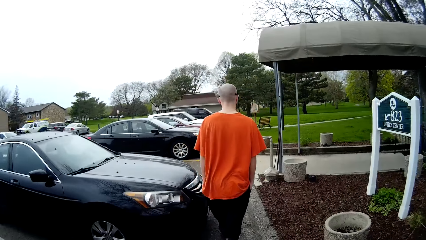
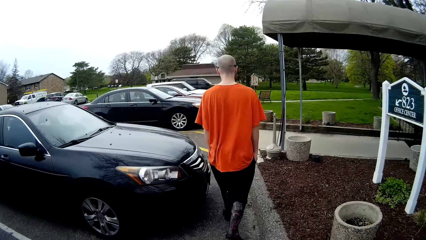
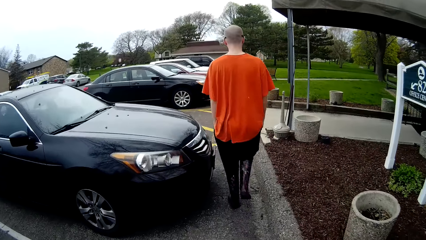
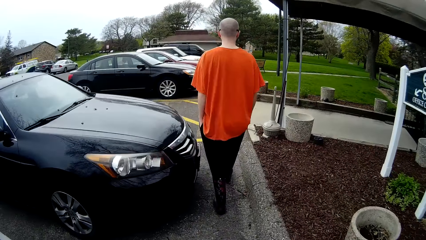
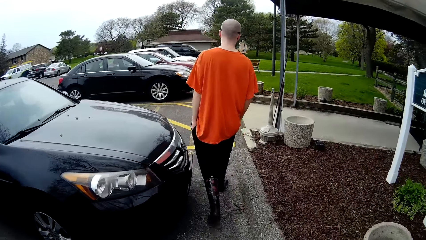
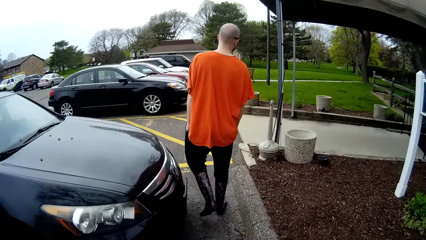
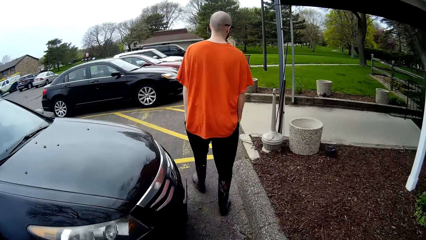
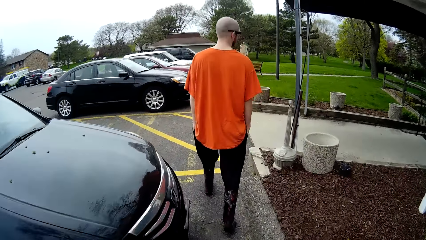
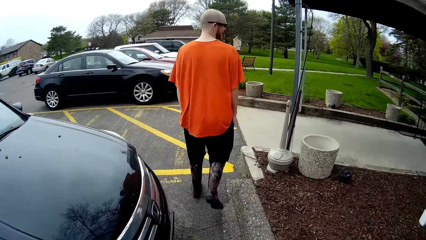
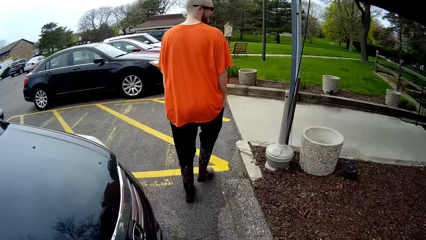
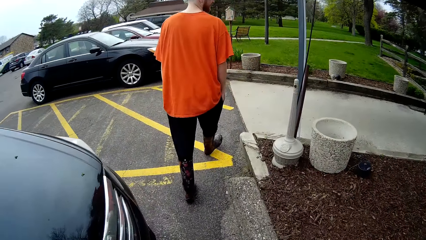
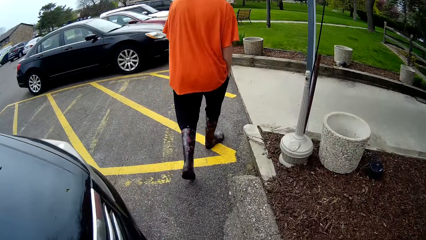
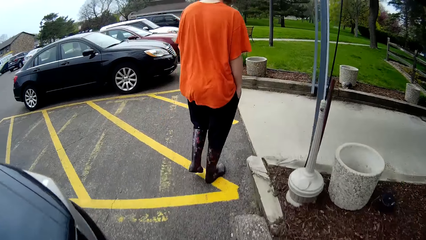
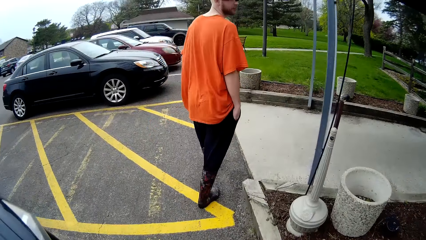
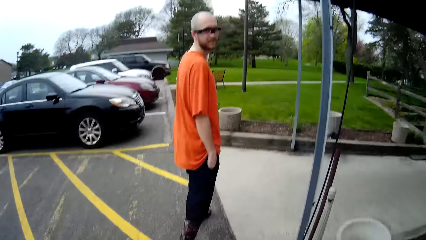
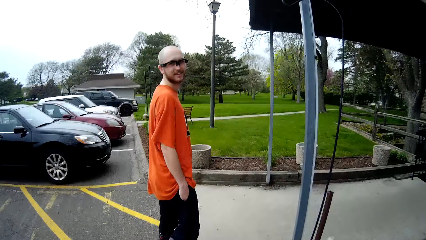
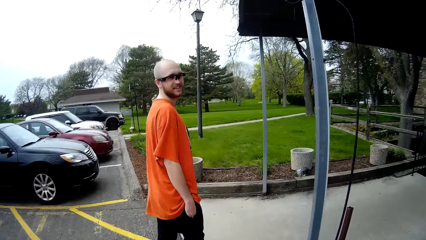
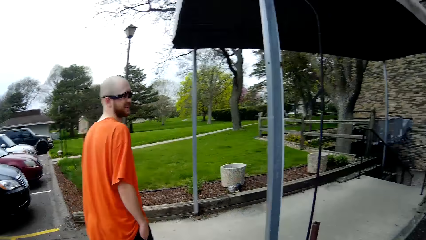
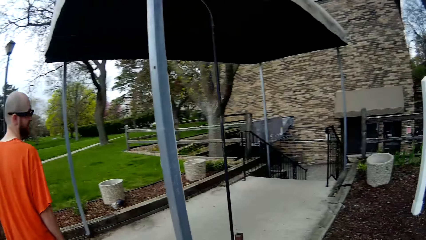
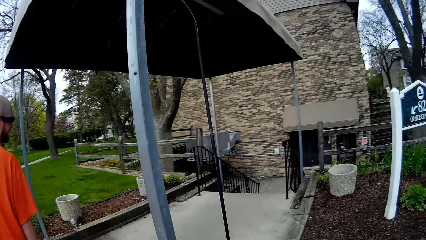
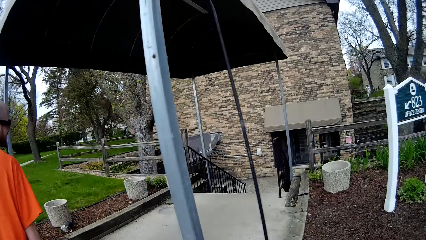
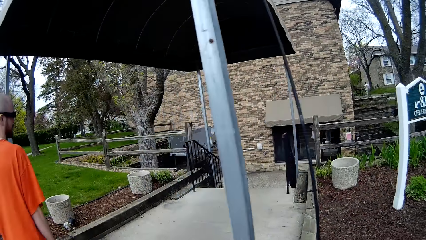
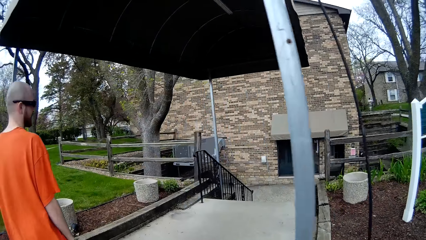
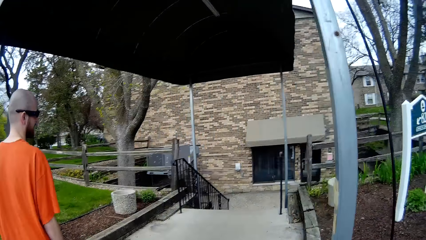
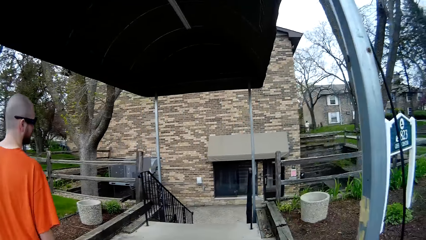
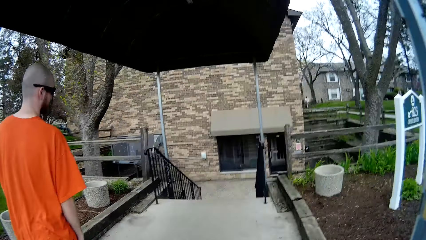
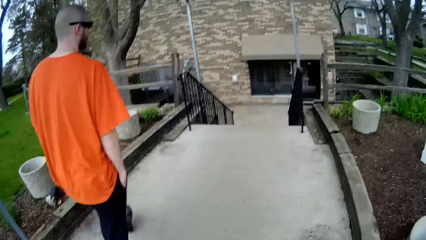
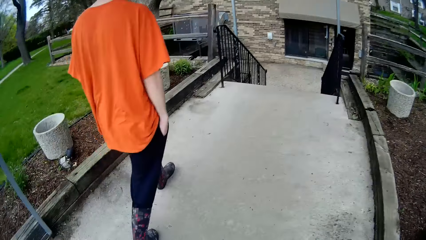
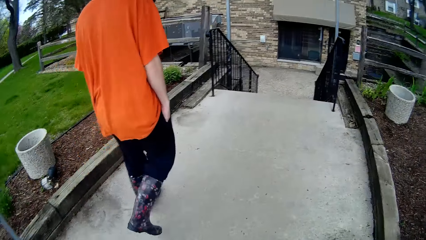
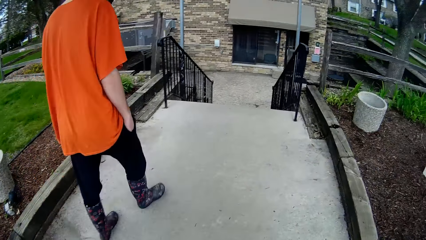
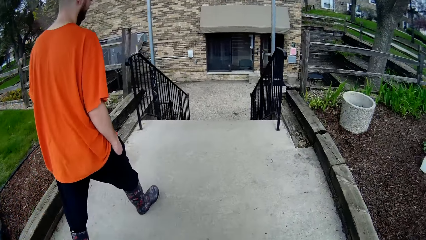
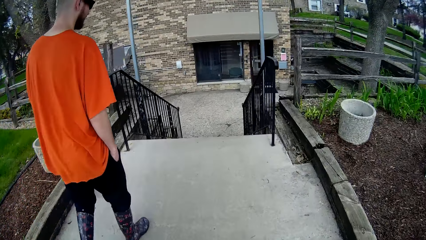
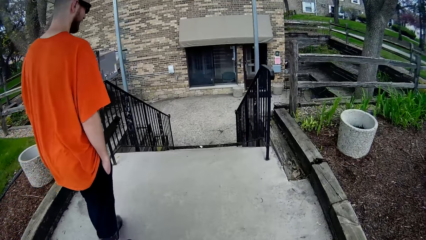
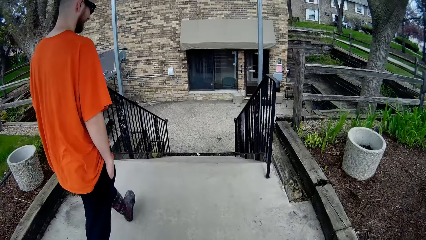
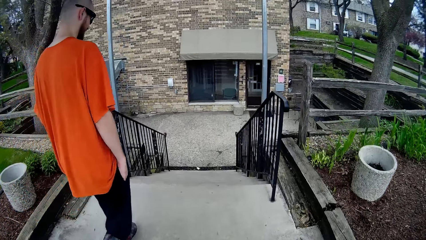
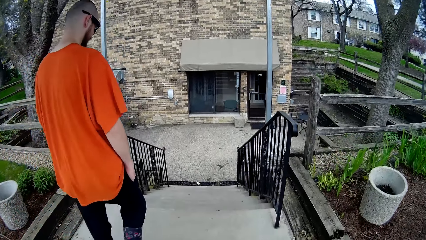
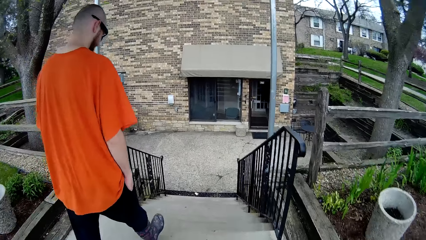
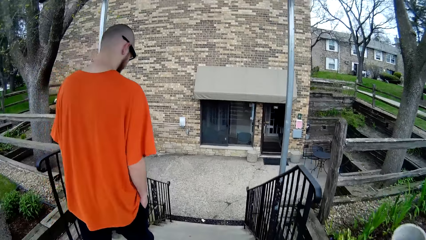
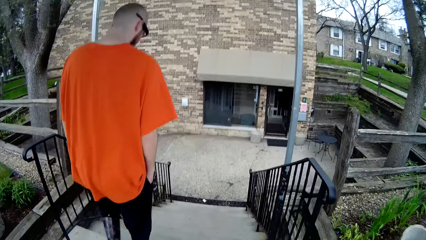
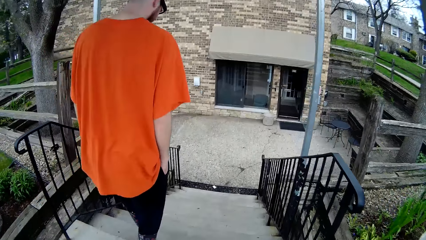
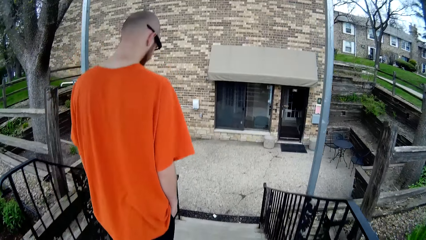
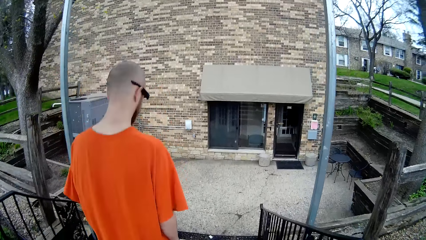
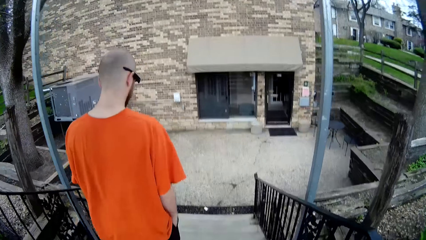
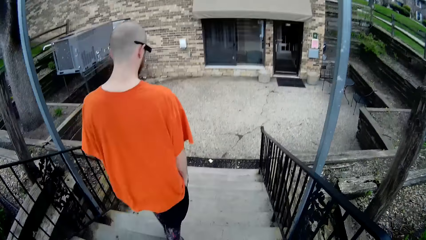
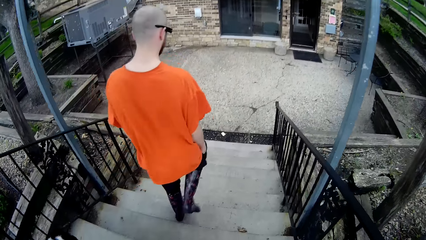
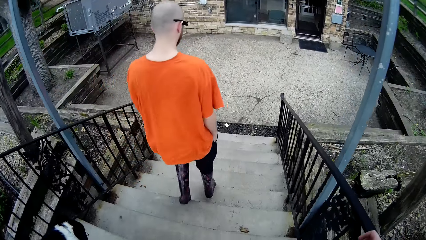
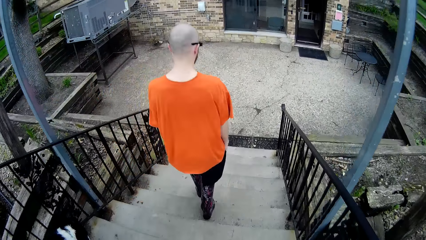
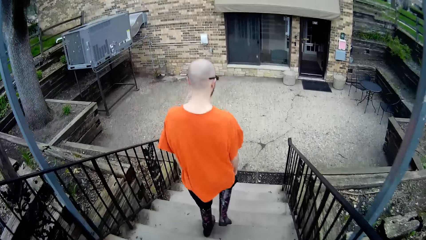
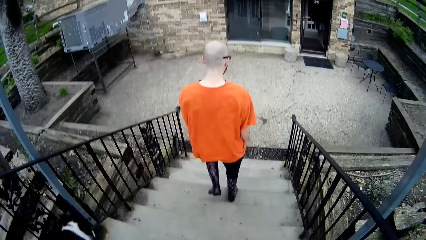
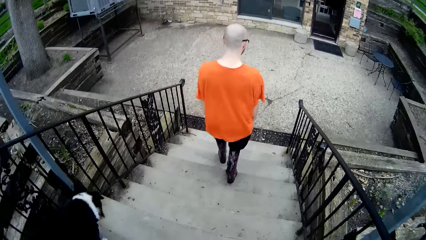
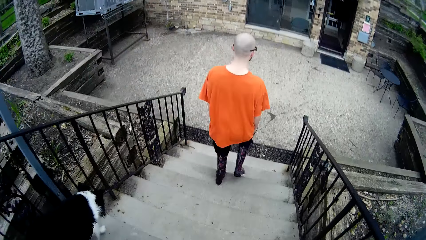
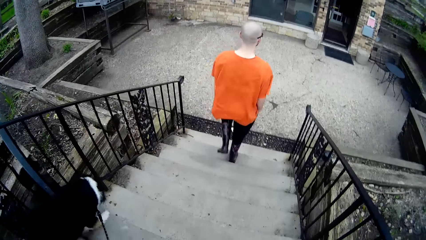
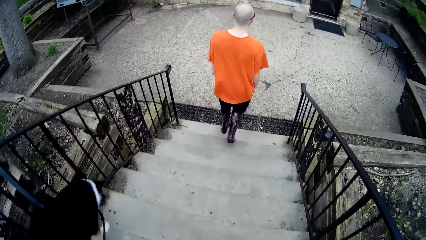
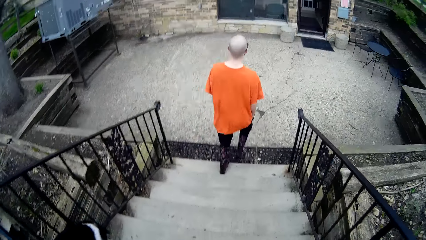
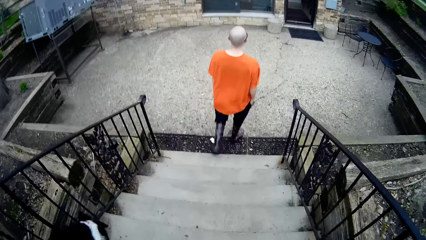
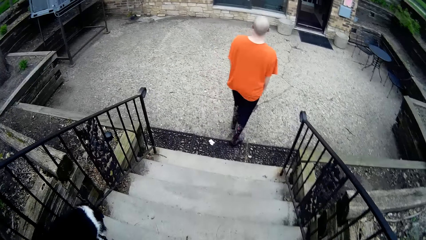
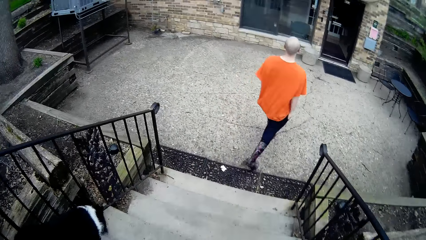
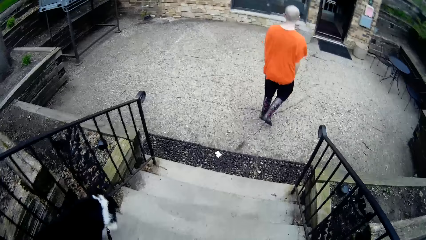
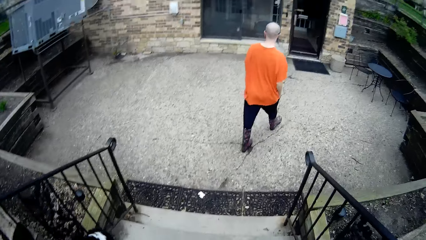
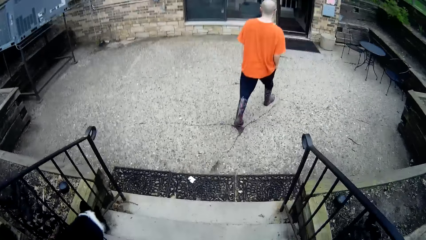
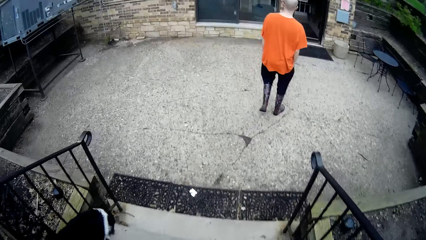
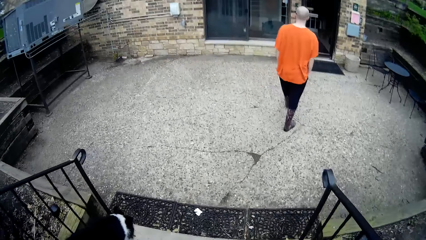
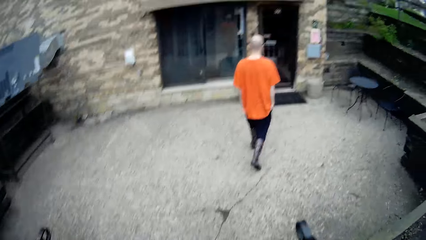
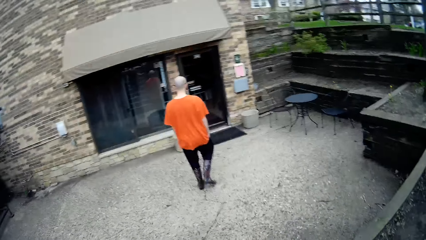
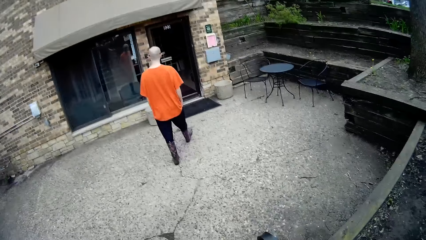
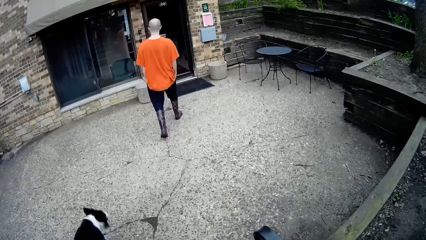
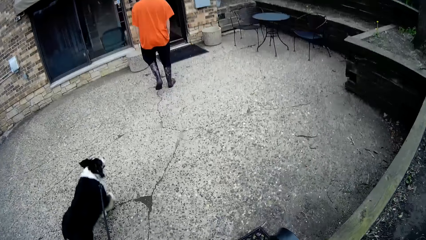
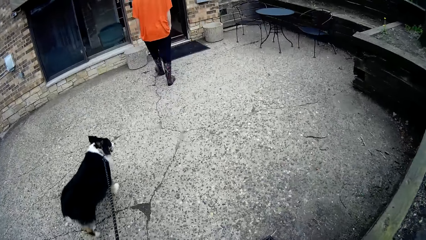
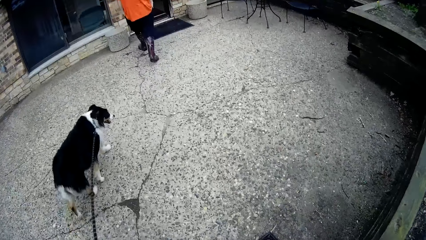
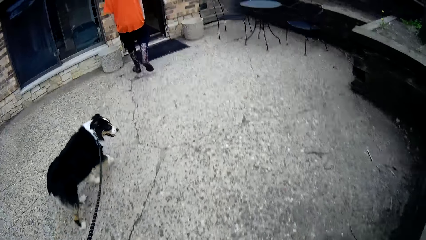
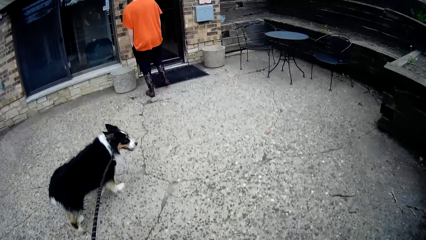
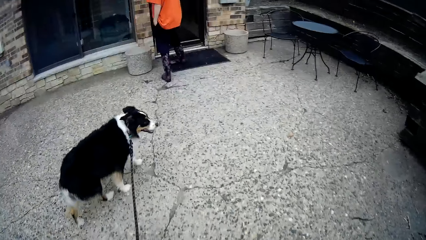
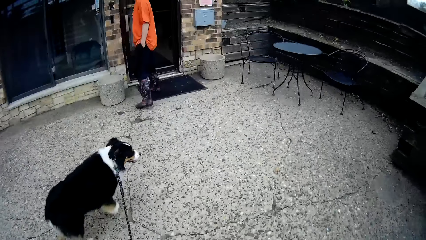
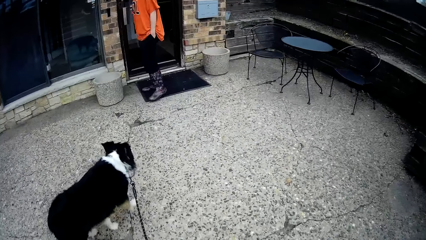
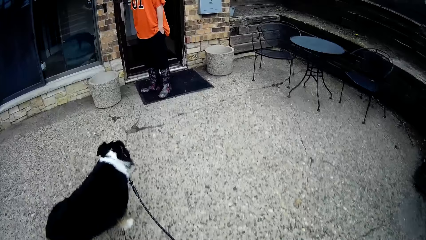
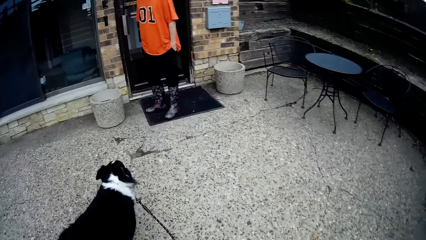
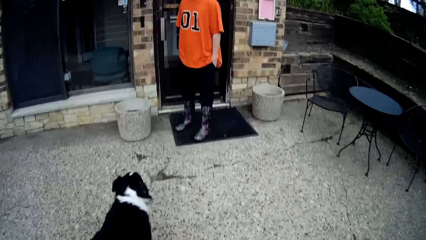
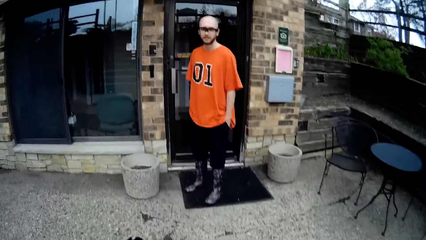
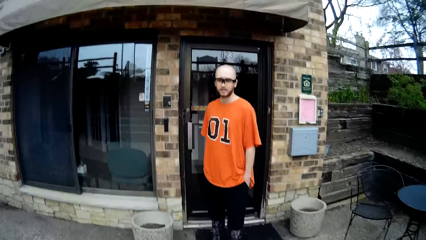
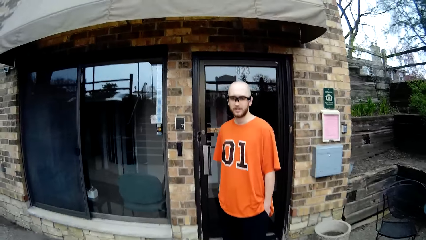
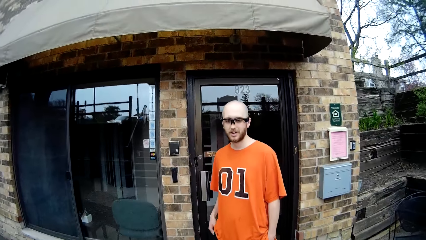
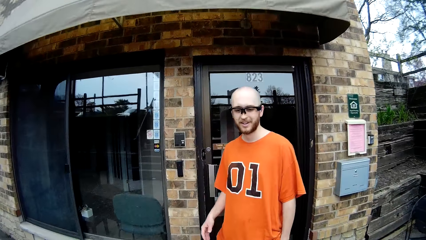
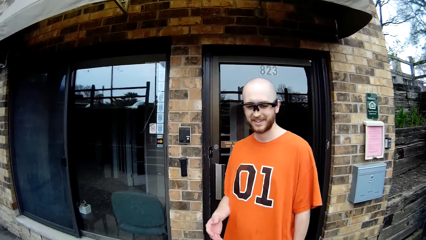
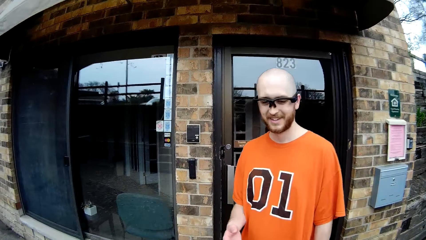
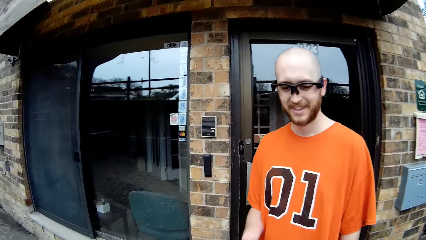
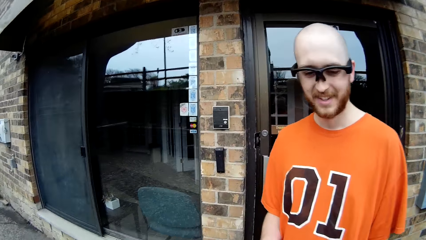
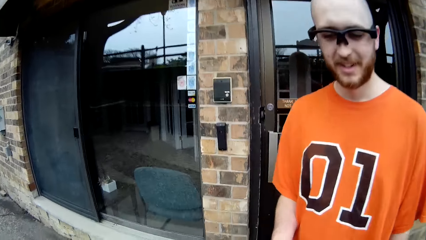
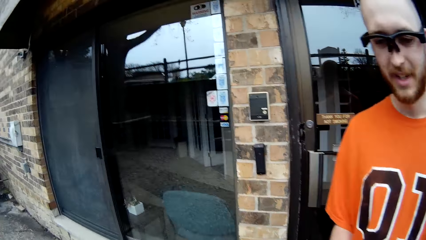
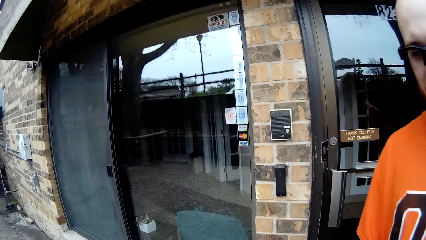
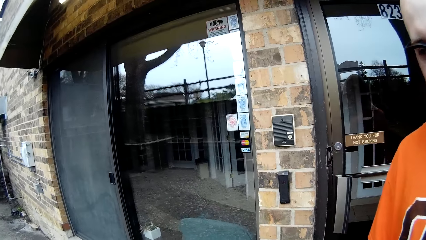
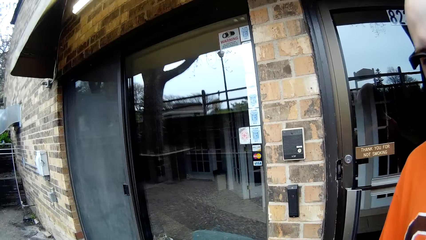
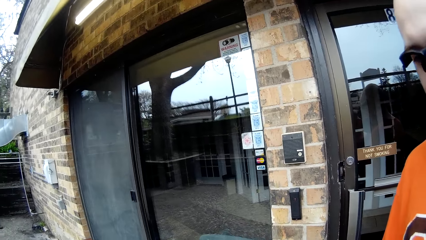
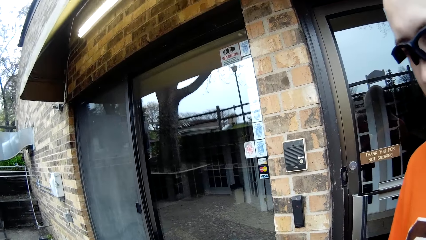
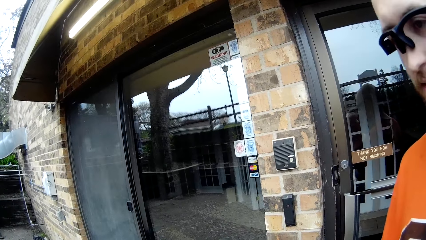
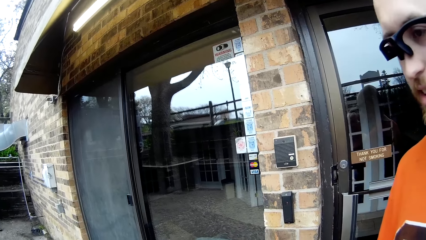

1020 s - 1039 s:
The camera wearer converses with a man. She walks around the compound. The man converses with the camera wearer. The man walks down a staircase to the front of an apartment. The camera wearer converses with the man. She walks down the staircase to the front of the apartment with the leash of the dog in her right hand. She walks around the compound. She converses with the man. She walks around the compound. The man converses with the camera wearer.
